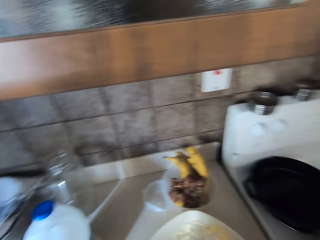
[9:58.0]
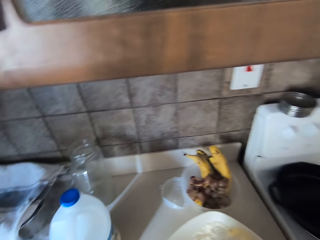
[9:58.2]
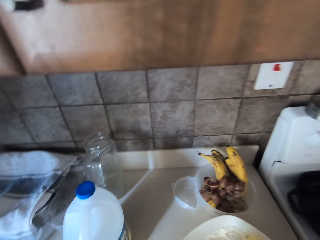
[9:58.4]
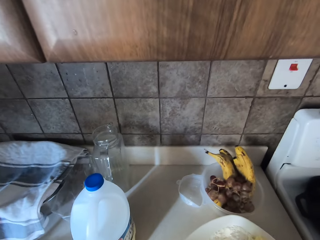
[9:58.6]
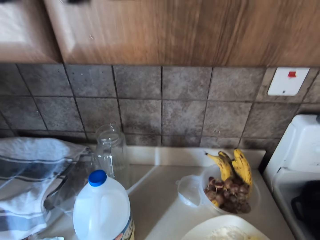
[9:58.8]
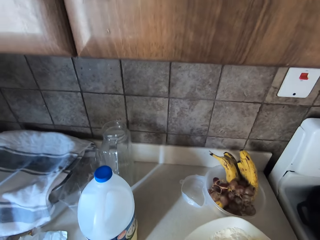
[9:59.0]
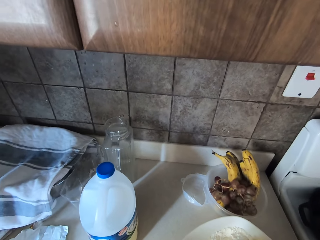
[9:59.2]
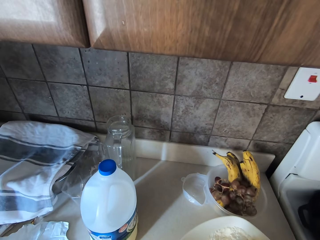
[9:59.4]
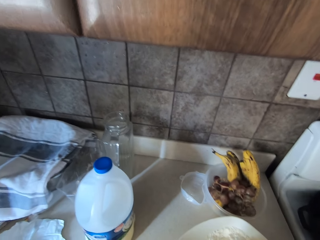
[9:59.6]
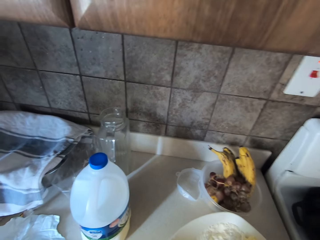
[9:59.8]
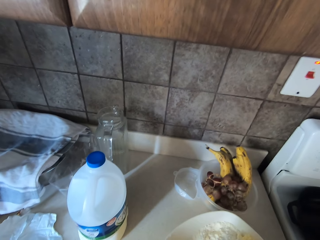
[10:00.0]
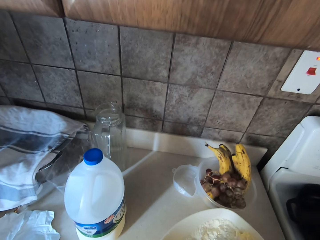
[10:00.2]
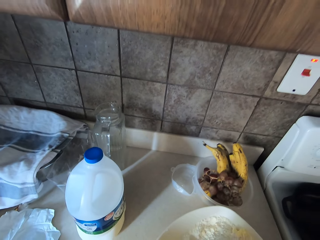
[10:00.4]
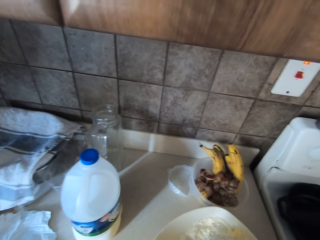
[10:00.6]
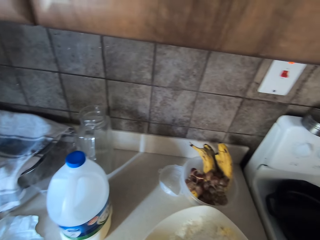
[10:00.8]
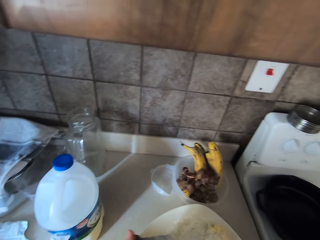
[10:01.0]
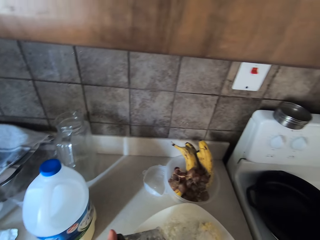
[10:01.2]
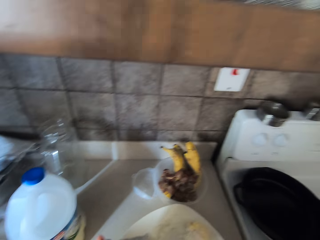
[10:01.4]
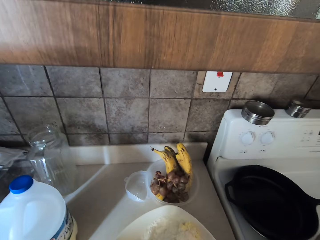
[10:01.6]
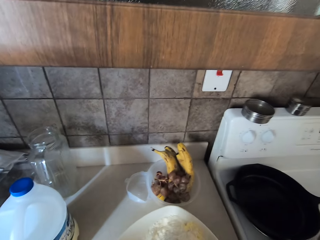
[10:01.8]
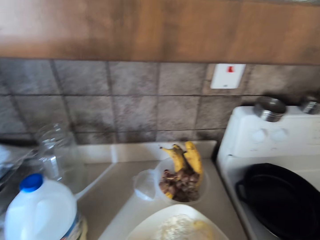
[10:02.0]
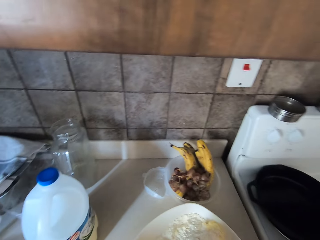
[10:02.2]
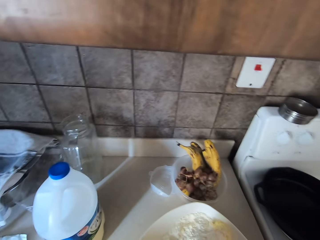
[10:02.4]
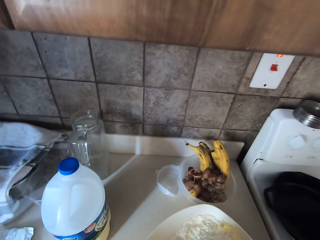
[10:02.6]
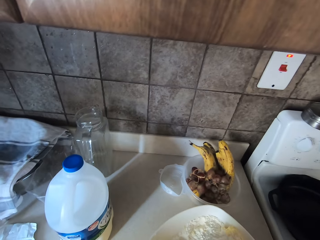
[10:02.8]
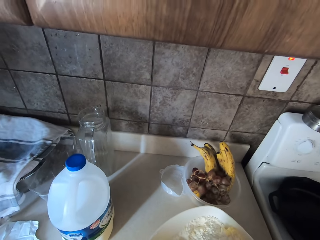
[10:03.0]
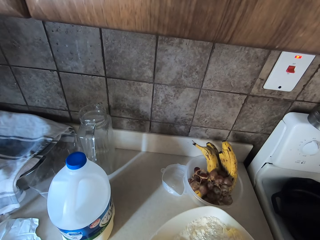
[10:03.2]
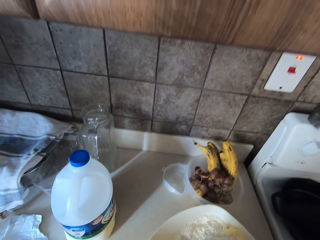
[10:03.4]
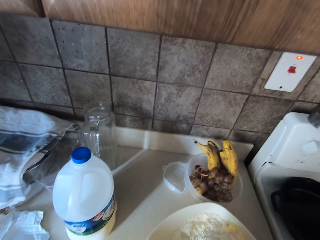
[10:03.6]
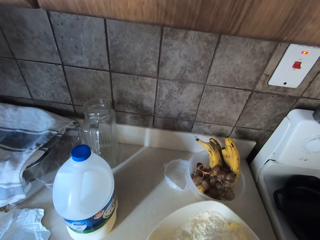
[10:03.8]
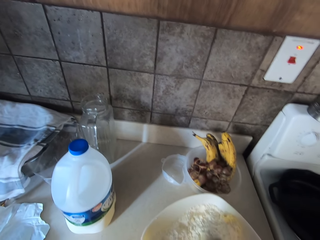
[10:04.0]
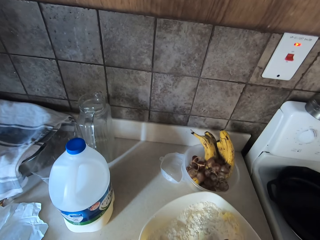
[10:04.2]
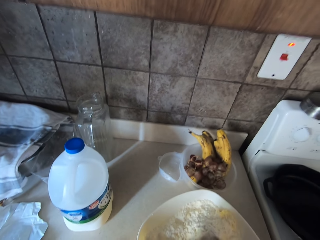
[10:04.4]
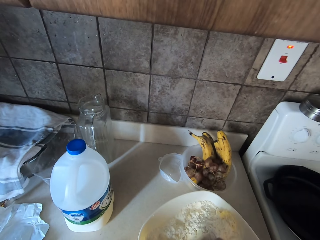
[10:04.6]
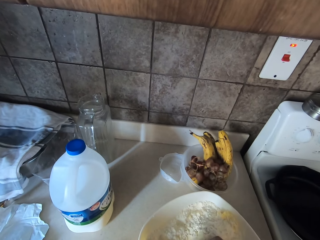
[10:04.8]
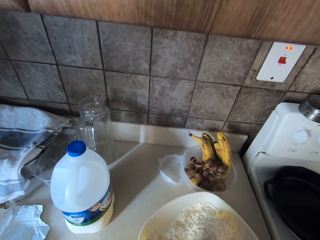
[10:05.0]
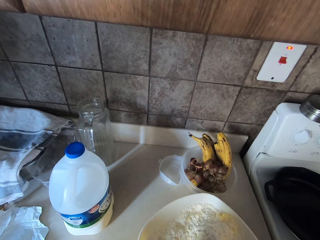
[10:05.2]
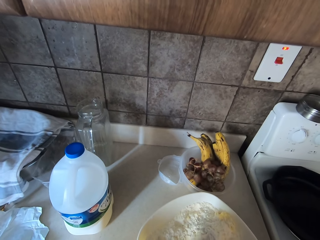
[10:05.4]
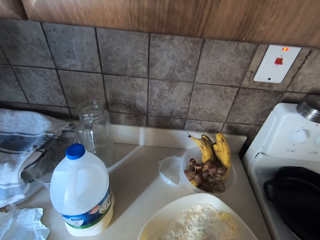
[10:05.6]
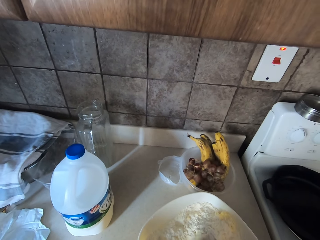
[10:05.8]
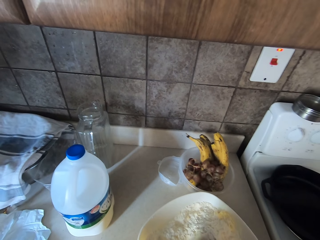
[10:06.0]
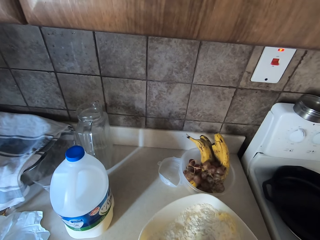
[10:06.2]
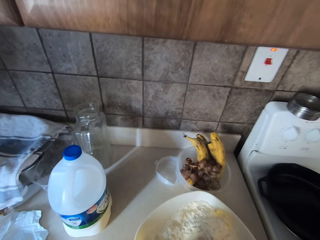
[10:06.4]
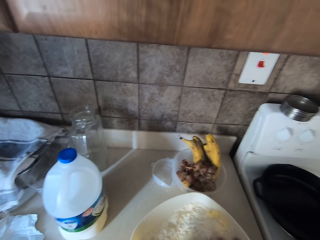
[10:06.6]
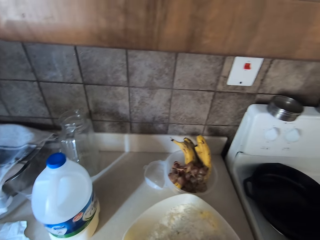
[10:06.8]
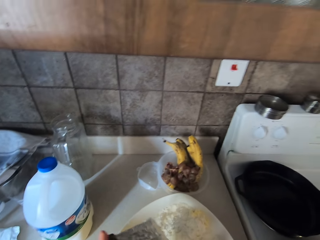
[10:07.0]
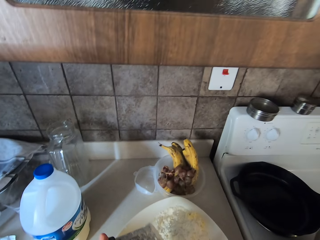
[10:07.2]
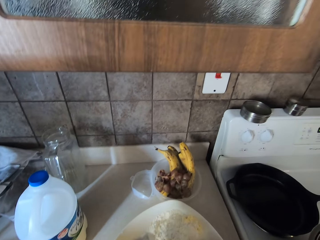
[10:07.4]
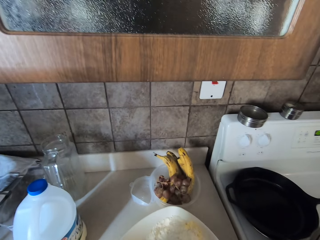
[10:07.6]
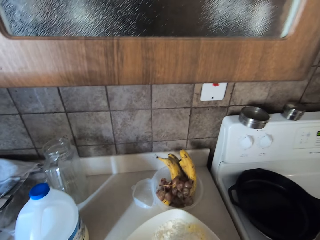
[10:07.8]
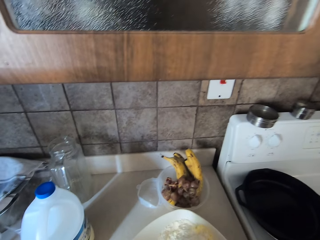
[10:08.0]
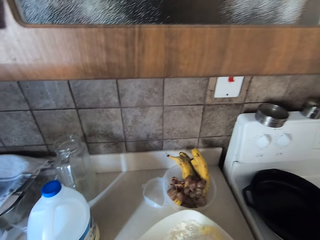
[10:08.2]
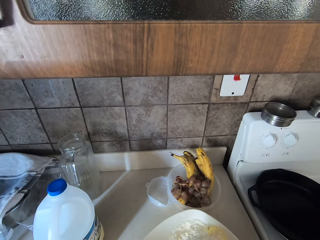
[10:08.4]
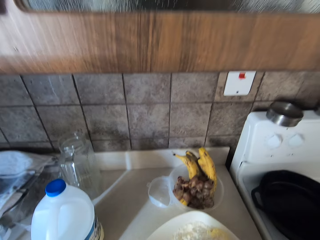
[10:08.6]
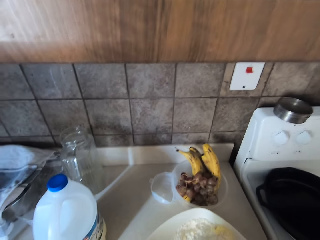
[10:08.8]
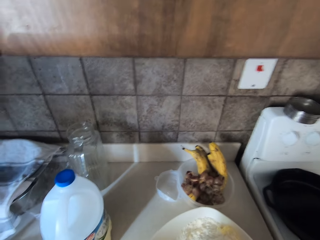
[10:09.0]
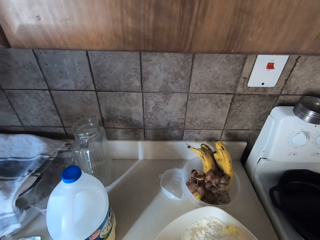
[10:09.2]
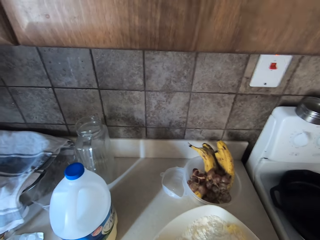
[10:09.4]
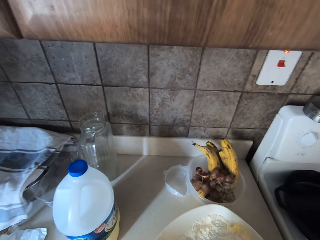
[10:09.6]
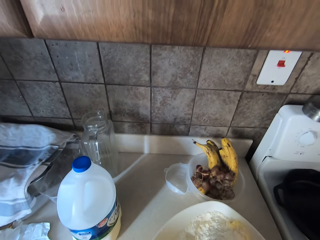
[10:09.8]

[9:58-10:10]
The camera wearer grates butter.

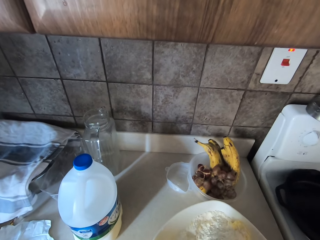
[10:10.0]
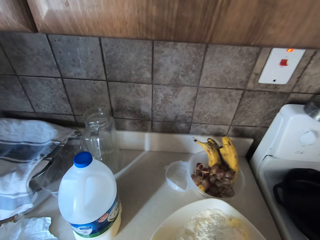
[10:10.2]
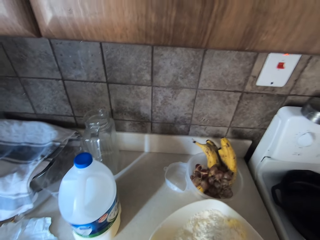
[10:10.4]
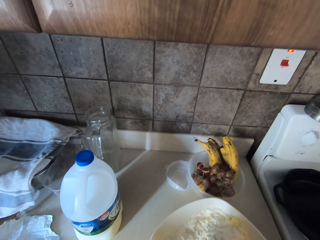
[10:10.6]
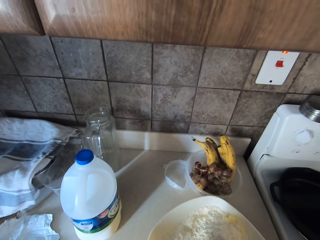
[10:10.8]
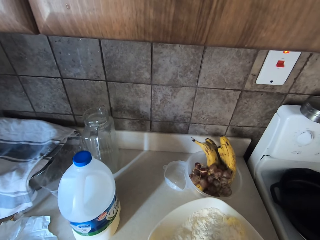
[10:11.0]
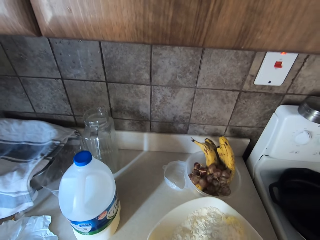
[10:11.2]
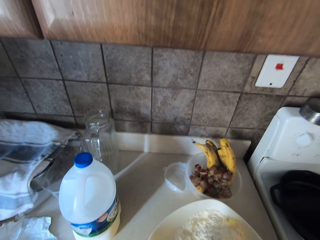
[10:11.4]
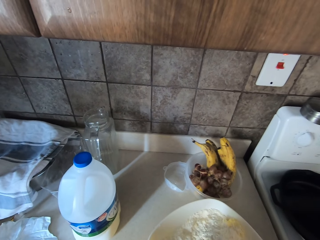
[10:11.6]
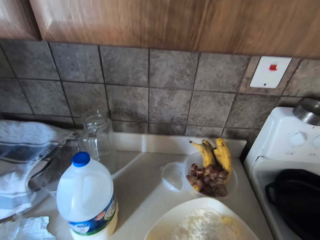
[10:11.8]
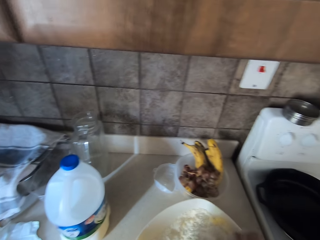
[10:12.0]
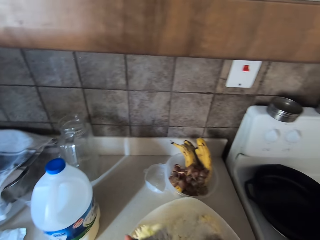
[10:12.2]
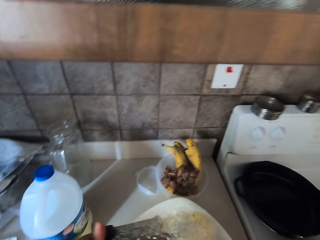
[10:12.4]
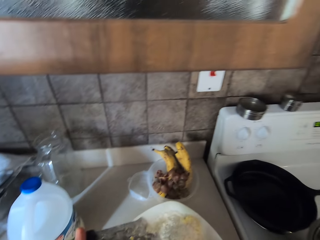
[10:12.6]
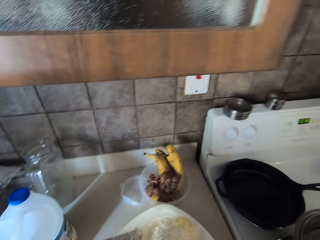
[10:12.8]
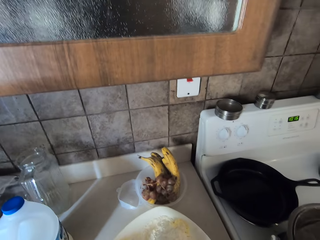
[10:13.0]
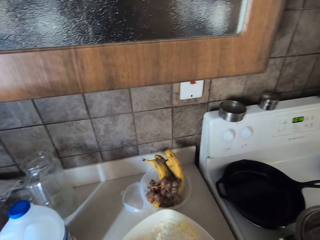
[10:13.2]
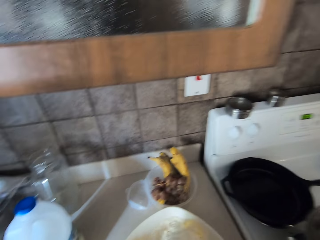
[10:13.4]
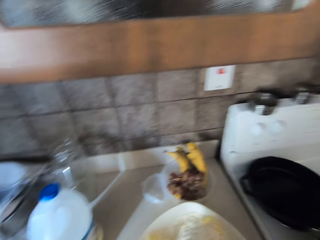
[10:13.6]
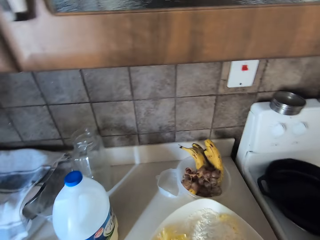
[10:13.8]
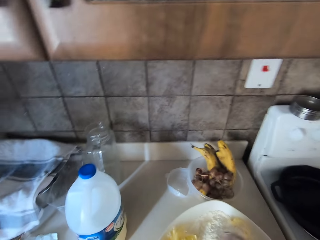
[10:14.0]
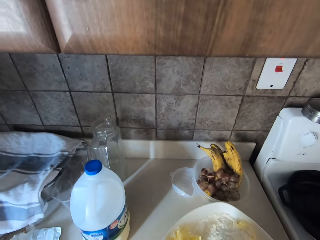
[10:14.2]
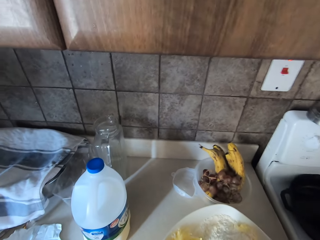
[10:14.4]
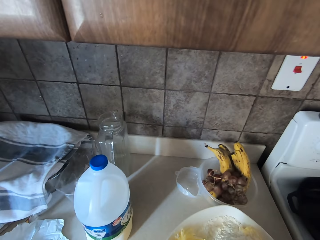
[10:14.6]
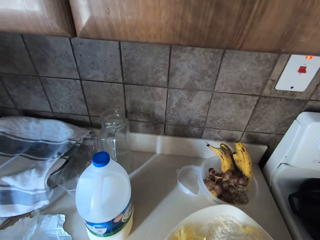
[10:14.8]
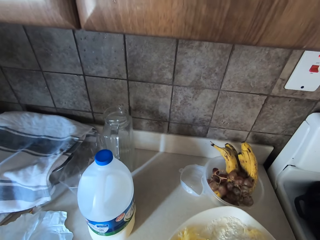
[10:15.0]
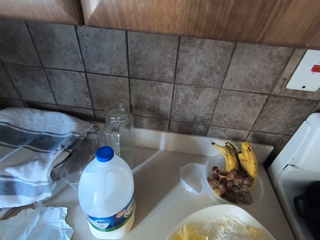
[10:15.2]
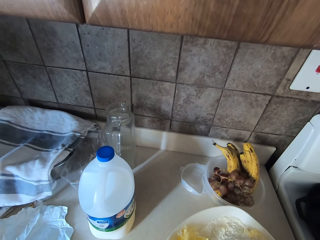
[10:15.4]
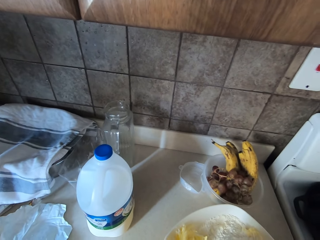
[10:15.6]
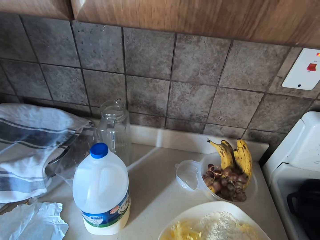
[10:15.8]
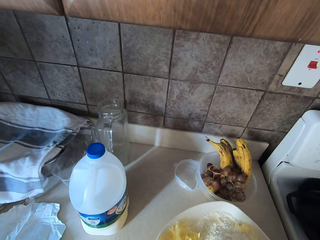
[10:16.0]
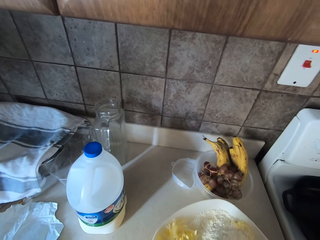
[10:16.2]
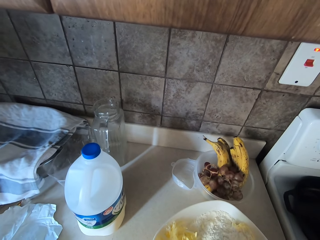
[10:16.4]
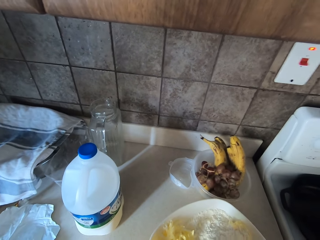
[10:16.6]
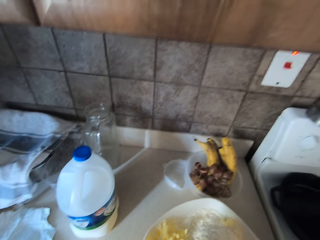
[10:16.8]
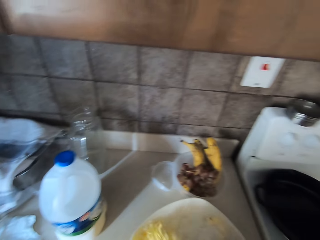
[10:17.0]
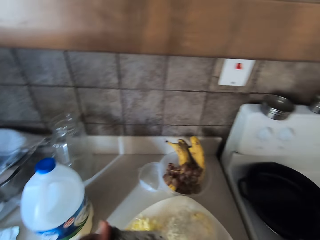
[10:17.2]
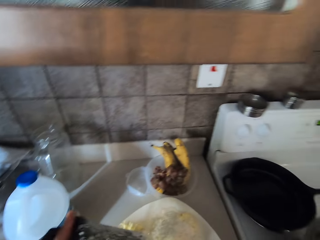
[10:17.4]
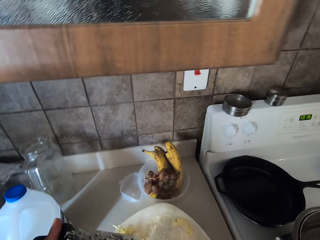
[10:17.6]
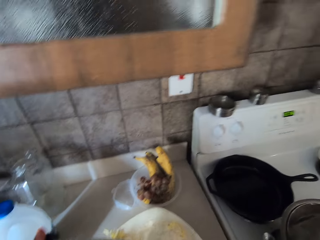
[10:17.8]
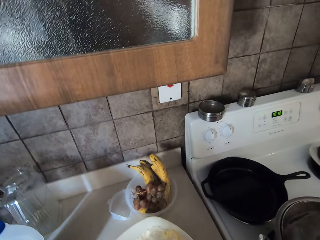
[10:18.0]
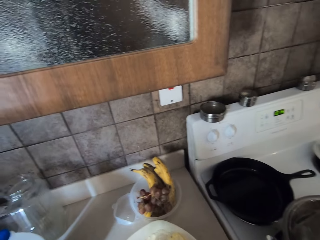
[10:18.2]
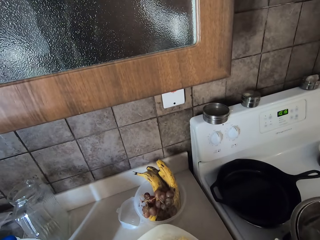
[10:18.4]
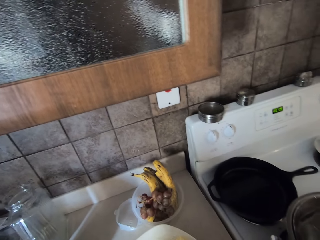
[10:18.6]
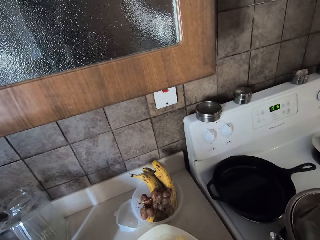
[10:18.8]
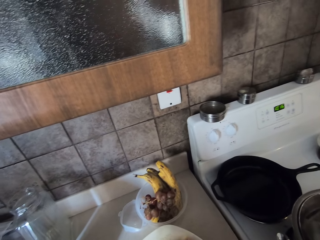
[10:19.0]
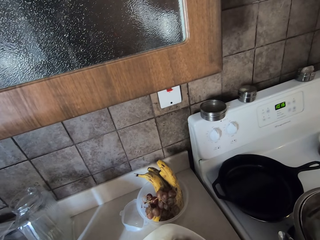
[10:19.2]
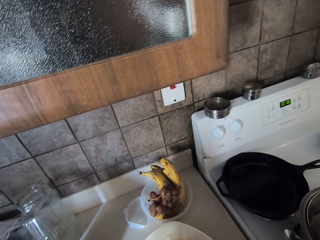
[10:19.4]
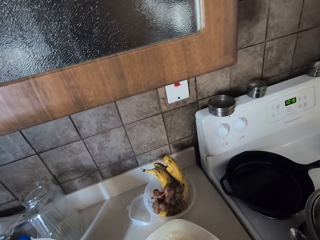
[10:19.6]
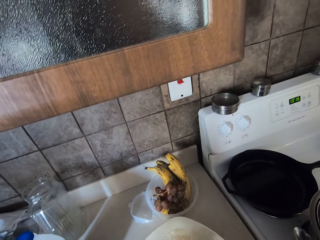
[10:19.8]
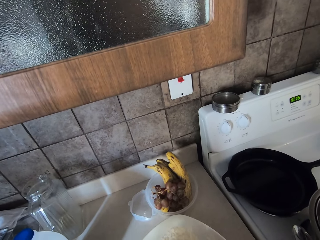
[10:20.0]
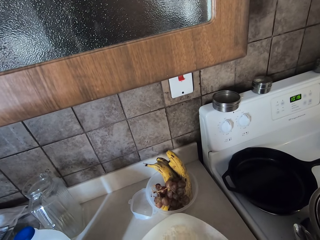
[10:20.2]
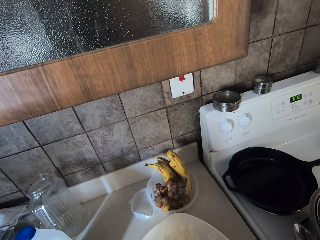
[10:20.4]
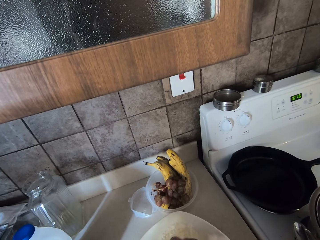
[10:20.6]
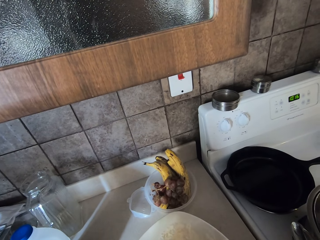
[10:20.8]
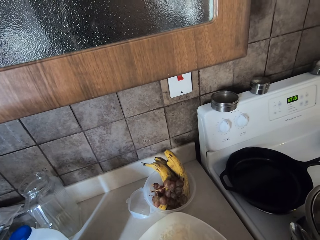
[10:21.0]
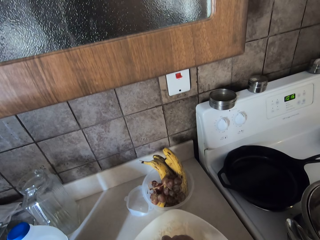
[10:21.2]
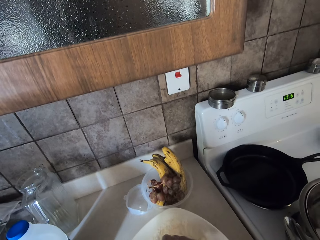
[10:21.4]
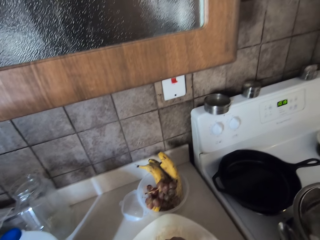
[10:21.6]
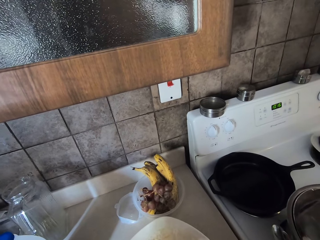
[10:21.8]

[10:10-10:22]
The camera wearer lifts up the grater. They grate butter. They lift up the grater.
